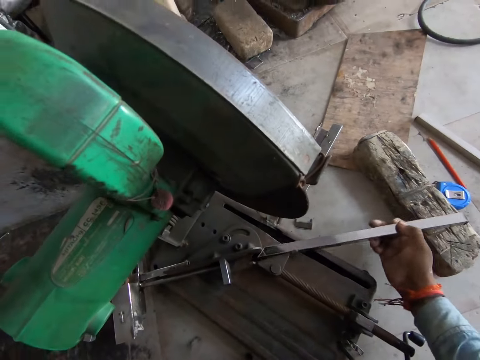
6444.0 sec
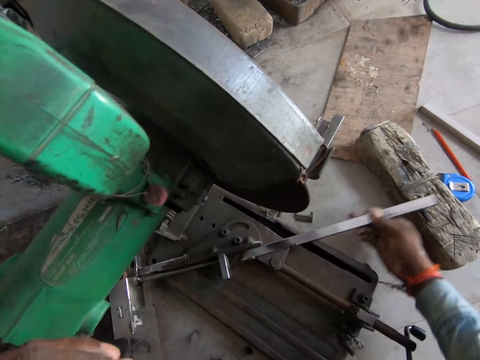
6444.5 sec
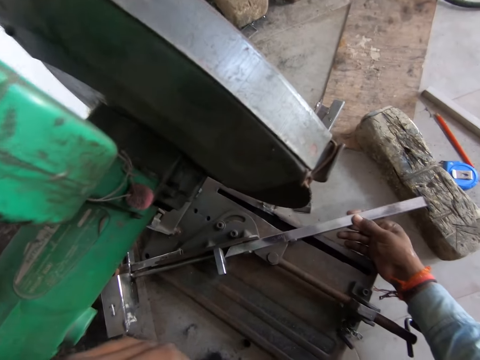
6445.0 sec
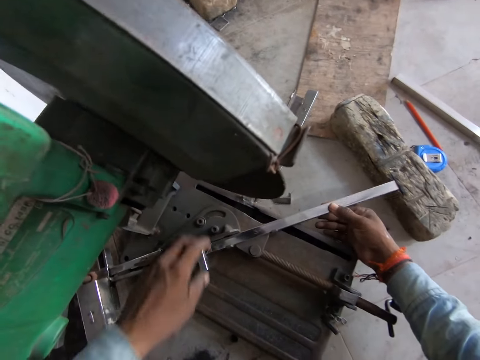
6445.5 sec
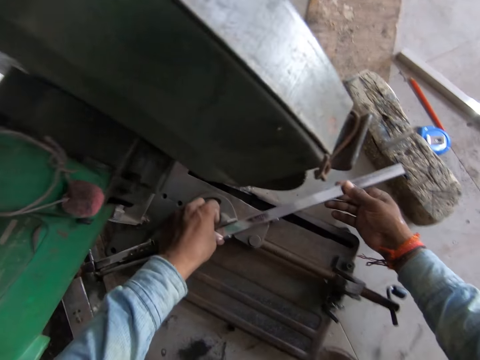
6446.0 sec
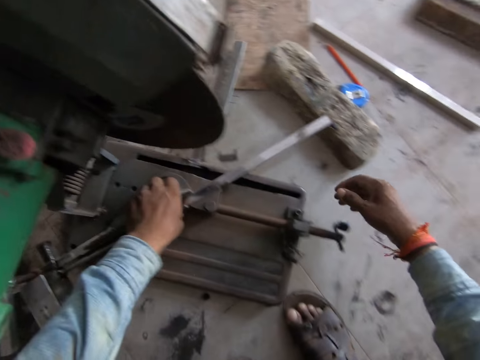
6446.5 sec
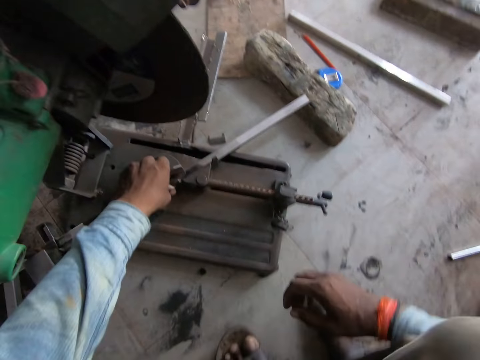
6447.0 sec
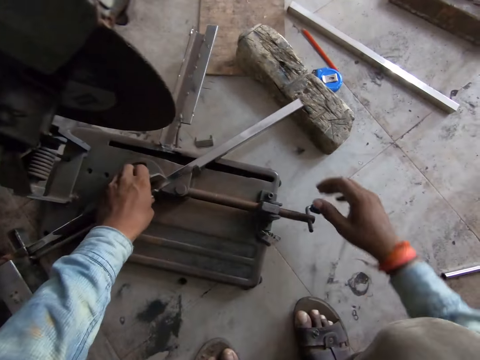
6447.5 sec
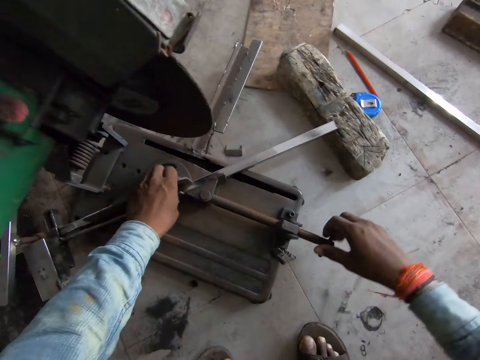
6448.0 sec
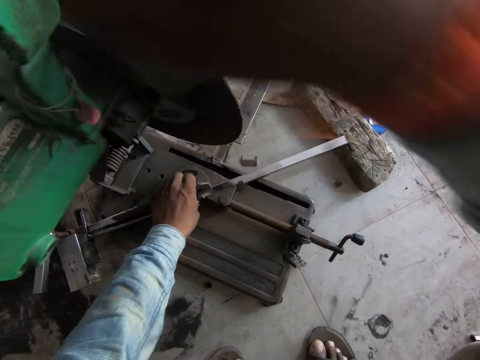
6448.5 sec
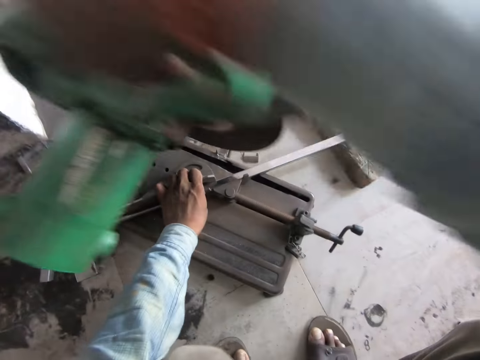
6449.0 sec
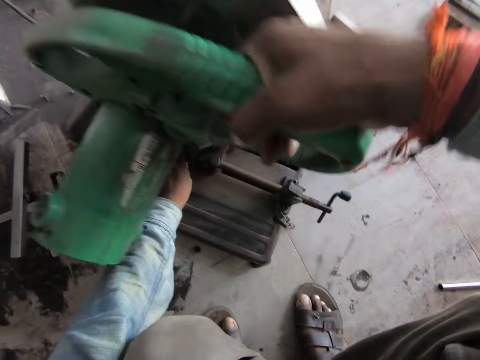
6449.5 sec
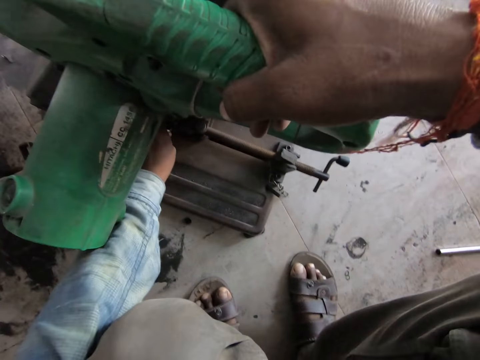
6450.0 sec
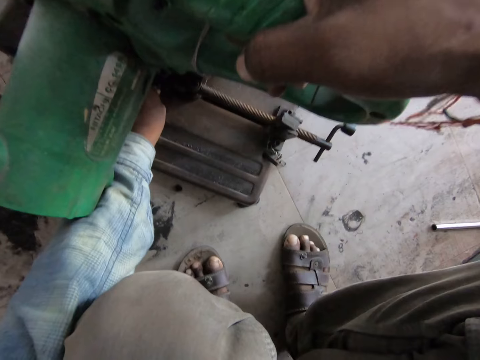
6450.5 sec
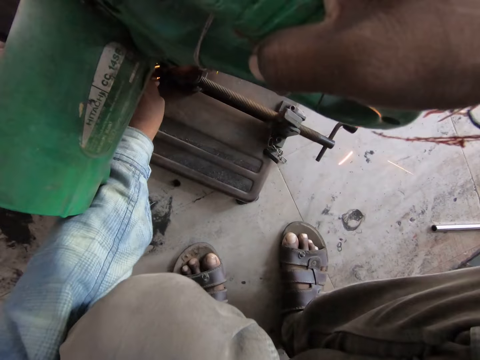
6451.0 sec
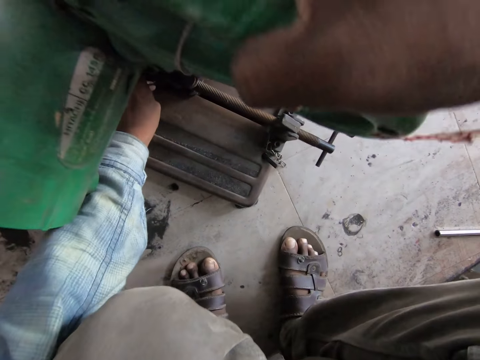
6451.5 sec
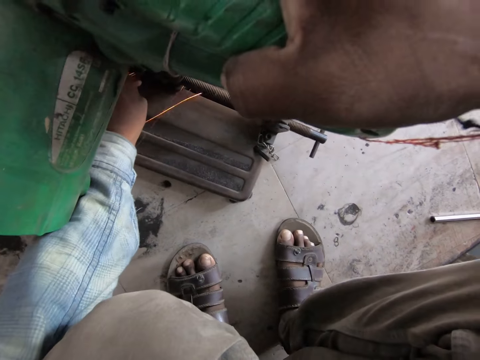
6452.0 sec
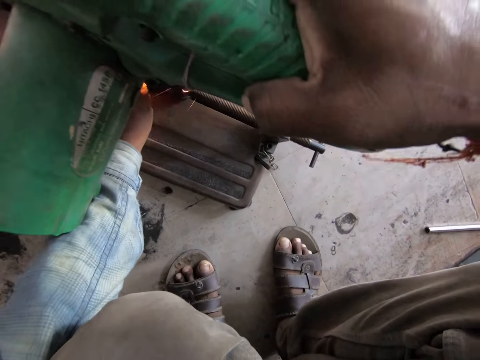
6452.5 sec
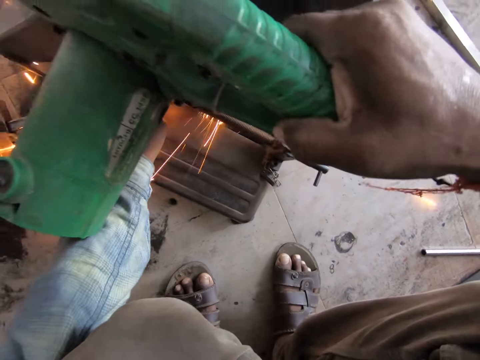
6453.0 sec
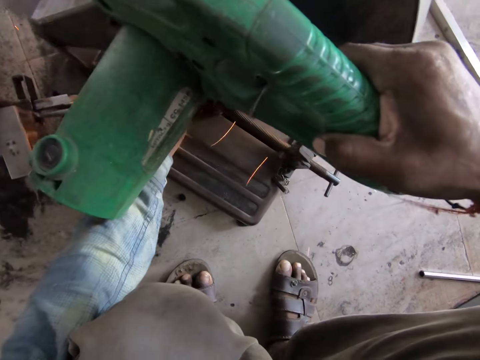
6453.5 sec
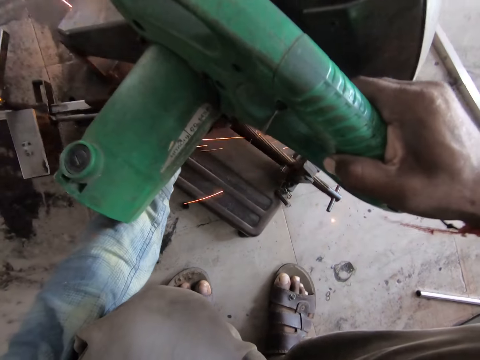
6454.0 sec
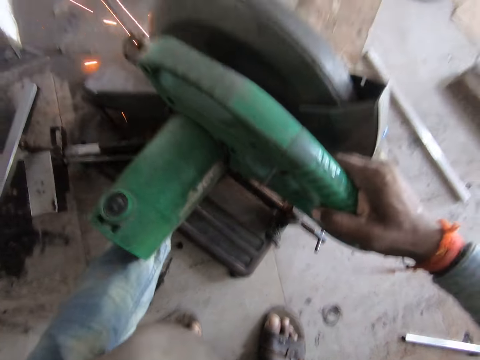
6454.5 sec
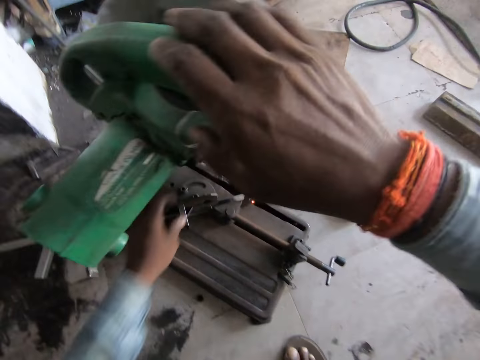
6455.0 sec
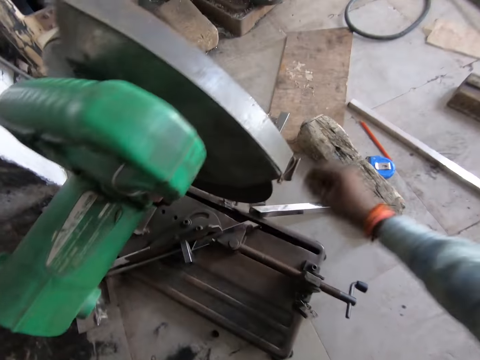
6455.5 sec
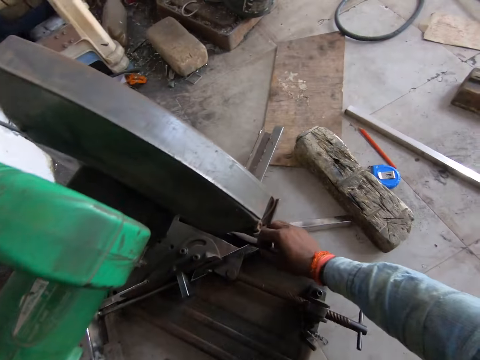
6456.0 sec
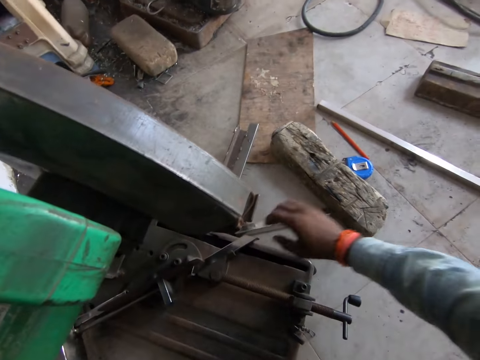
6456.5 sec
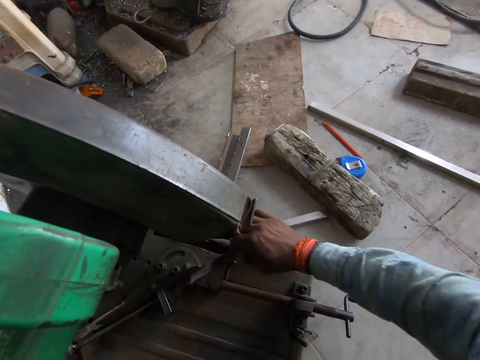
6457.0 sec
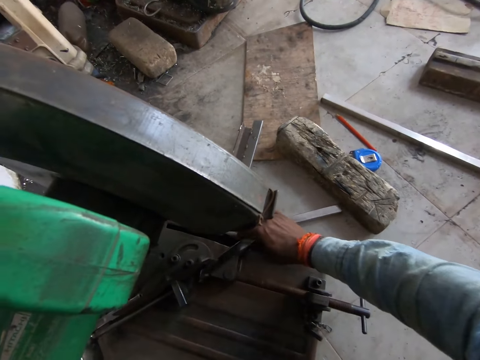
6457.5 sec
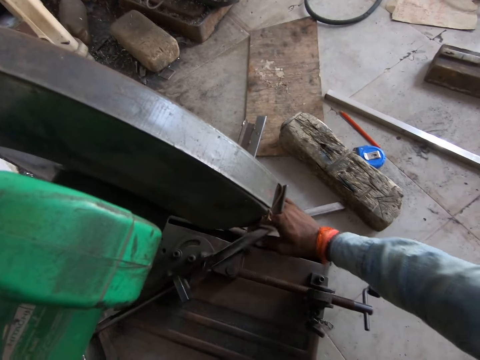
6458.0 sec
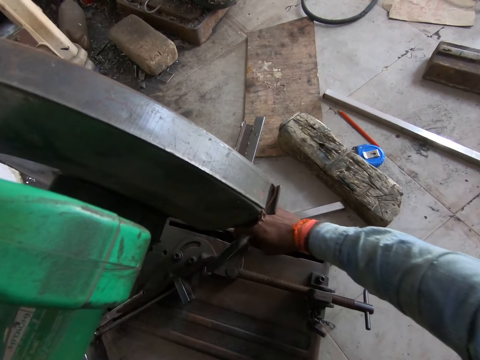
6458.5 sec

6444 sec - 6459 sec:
The camera wearer places the metal tube or rod in the adjustable vise of the steel cutter or metal cutter with his right hand. He tightens the metal in the metal cutter. He turns a knob of the steel cutter with his right hand. He bends down the cutter. He moves the handle of the steel cutter with his right hand. He cuts the metal tube with the steel cutter in his right hand. He drops the rod on the floor. He removes the metal tube from the steel cutter with his right hand.

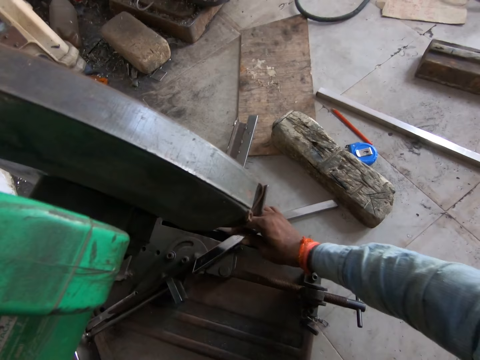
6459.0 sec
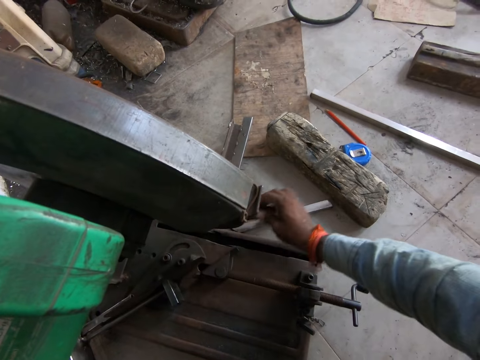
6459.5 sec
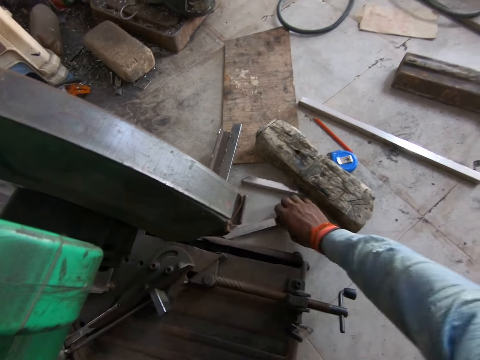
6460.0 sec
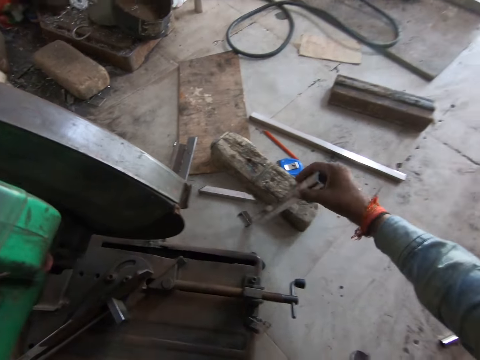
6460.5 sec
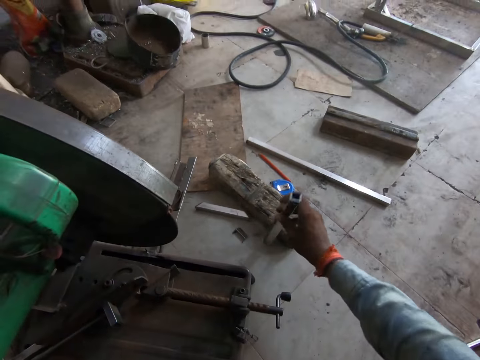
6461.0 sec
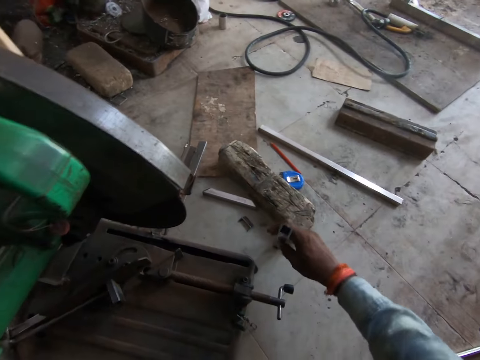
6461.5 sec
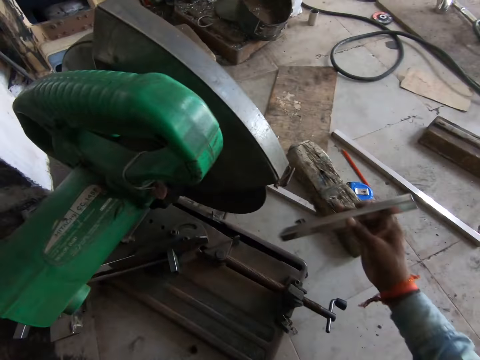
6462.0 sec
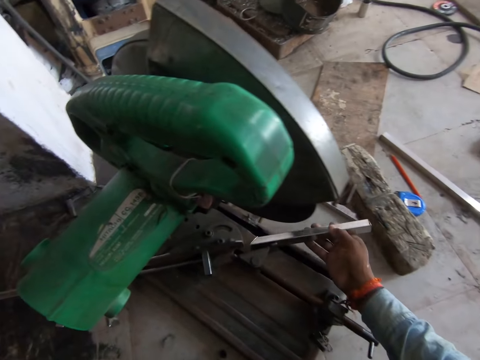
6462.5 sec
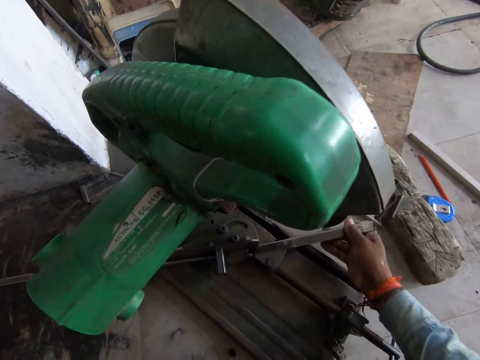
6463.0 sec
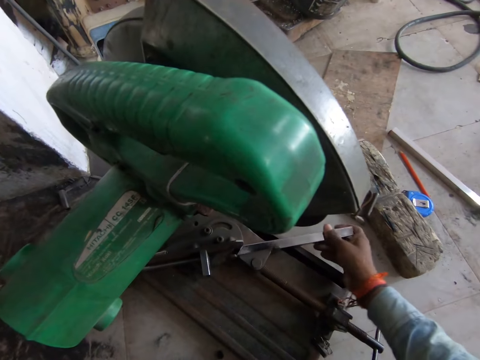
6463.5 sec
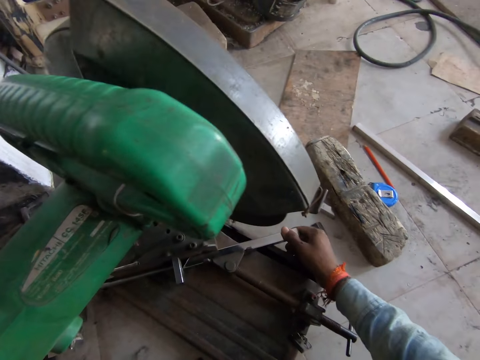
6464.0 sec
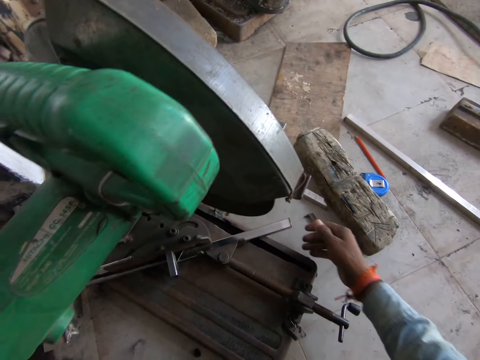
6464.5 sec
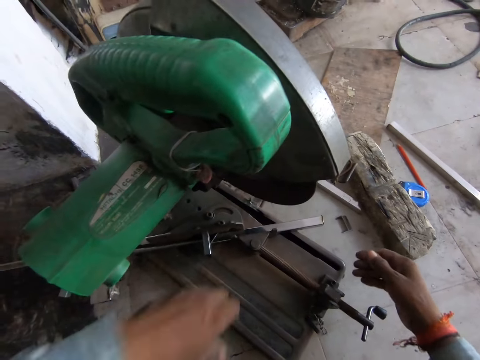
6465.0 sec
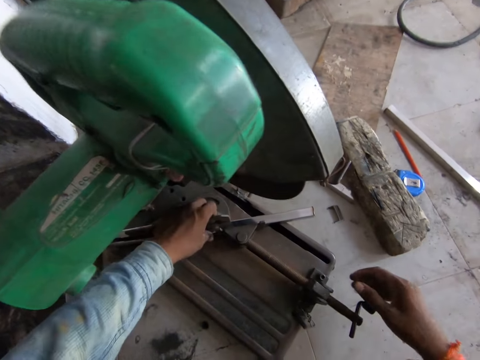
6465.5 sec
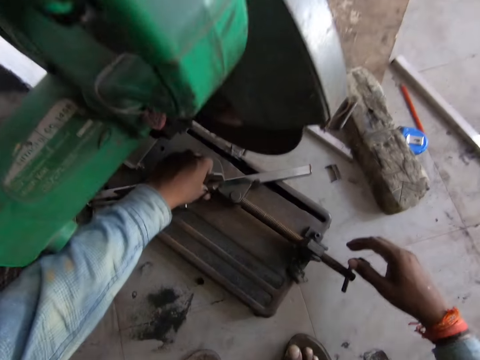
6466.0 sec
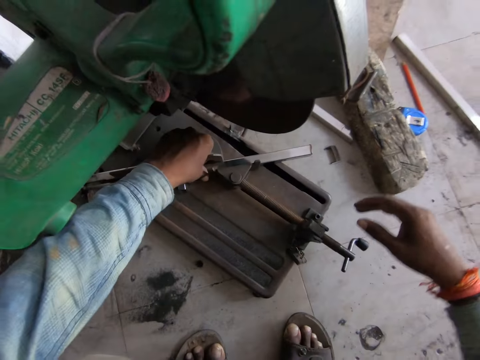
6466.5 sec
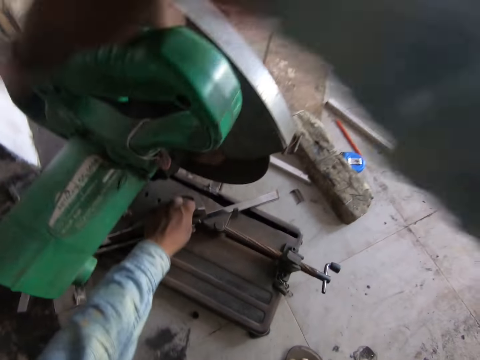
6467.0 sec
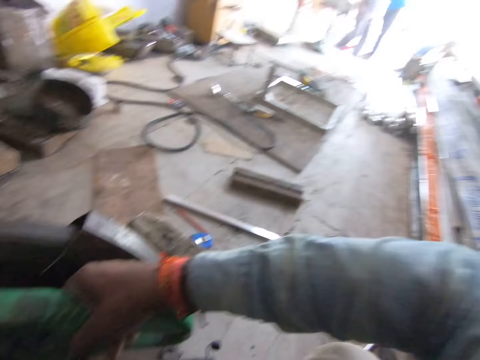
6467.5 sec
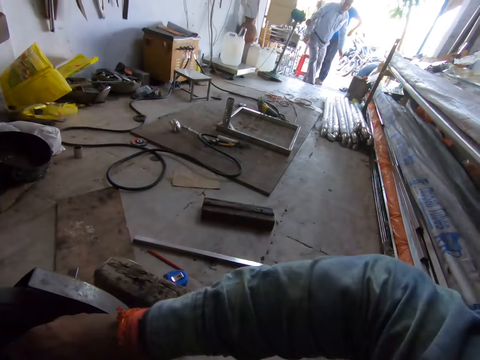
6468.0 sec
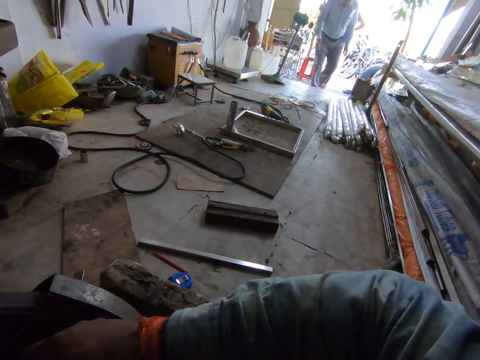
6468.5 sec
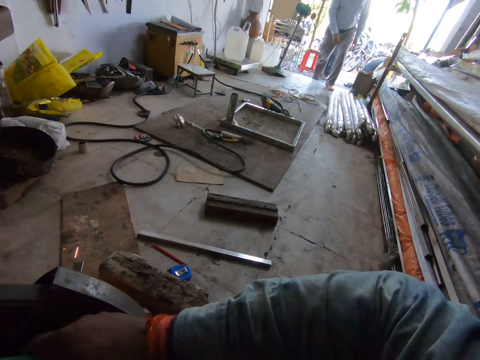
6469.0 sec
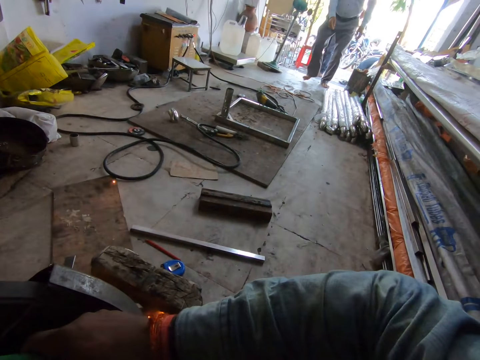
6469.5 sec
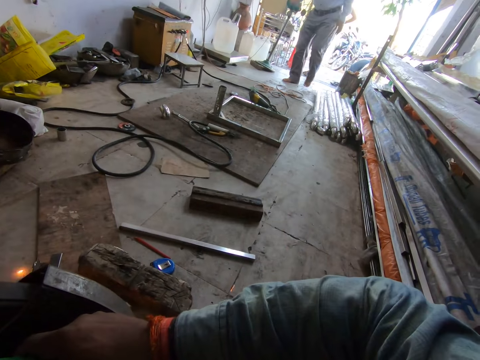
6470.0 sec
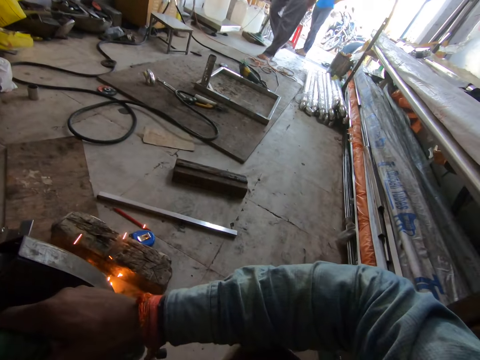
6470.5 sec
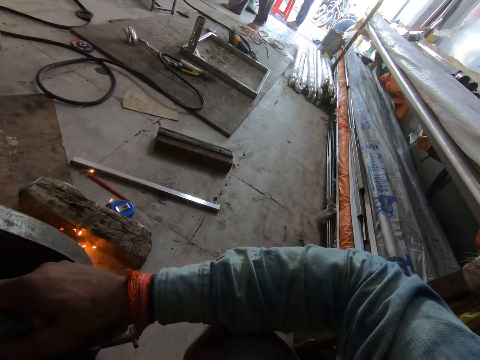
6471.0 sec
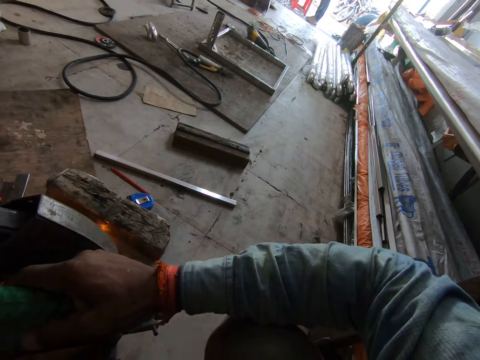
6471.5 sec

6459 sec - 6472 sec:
The camera wearer picks a metal tube from the floor with his right hand. He hits the metal tube on the floor with his right hand. He places the metal tube in the adjustable vise of the steel cutter with his right hand. He moves the handle of the steel cutter with his right hand. He bends down the cutter. He cuts the metal tube with the steel cutter in his right hand.
